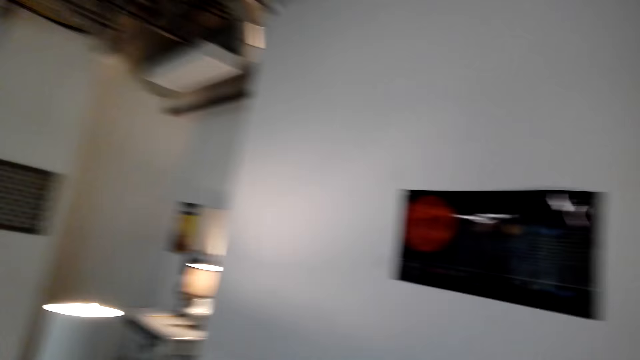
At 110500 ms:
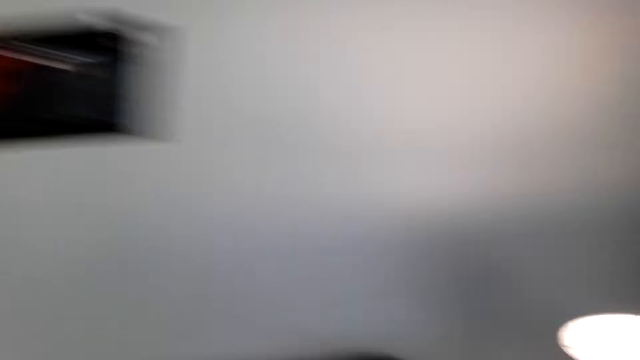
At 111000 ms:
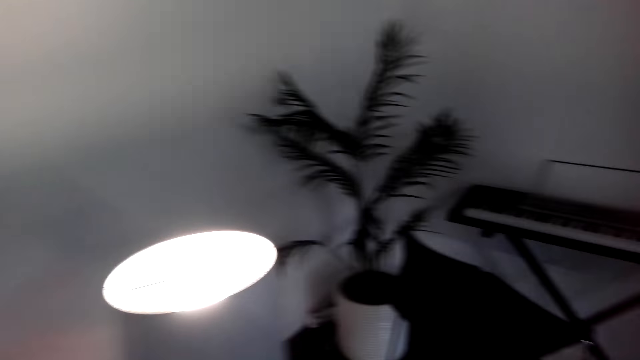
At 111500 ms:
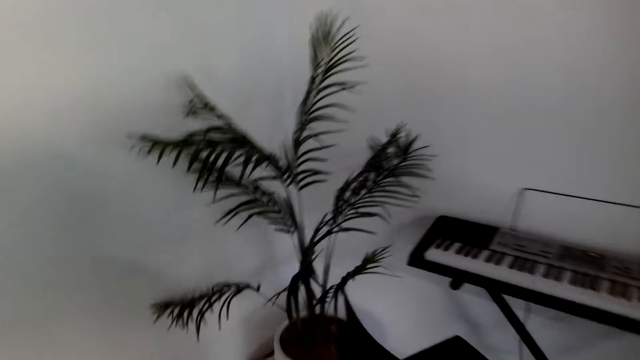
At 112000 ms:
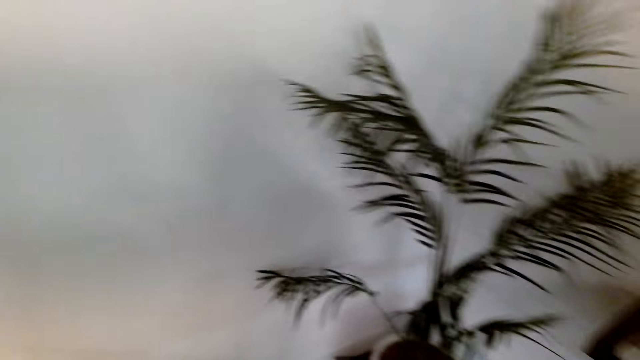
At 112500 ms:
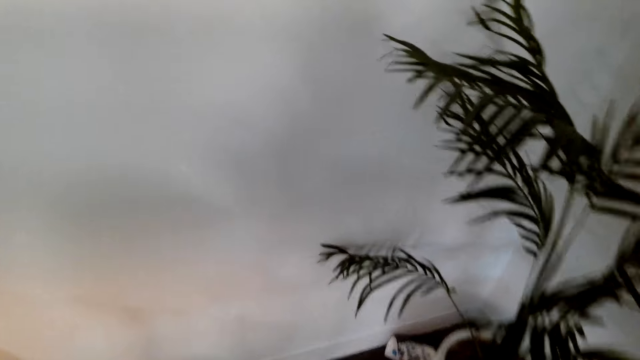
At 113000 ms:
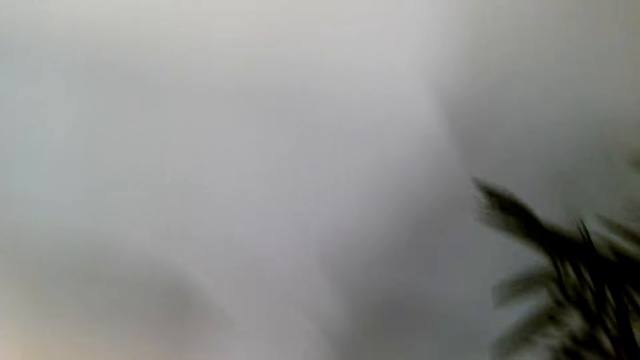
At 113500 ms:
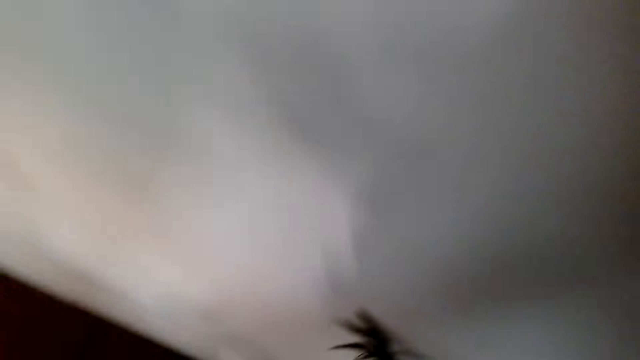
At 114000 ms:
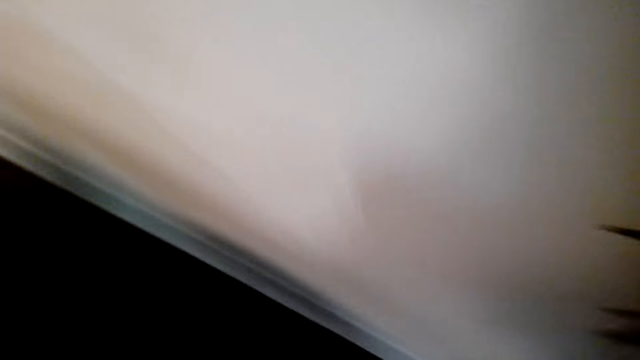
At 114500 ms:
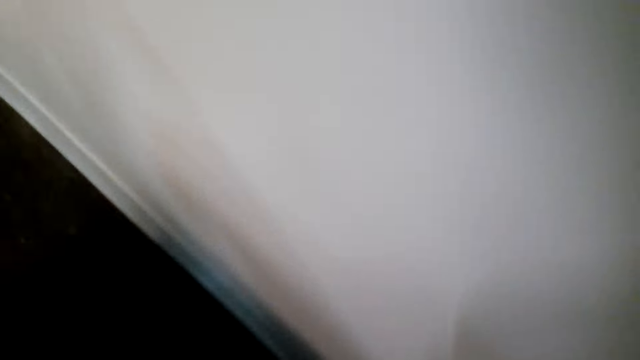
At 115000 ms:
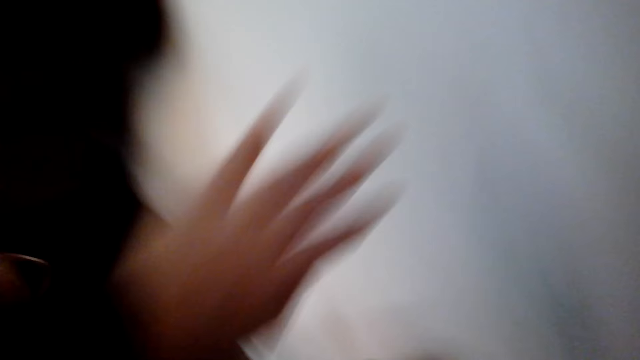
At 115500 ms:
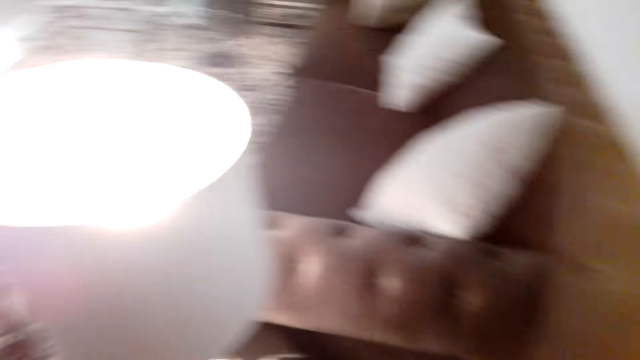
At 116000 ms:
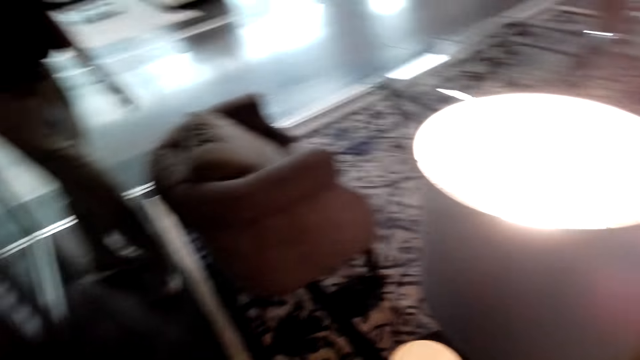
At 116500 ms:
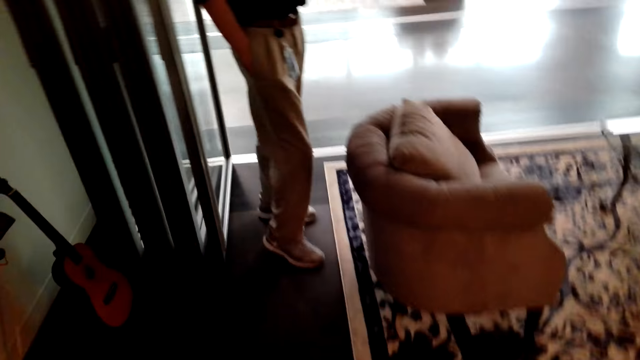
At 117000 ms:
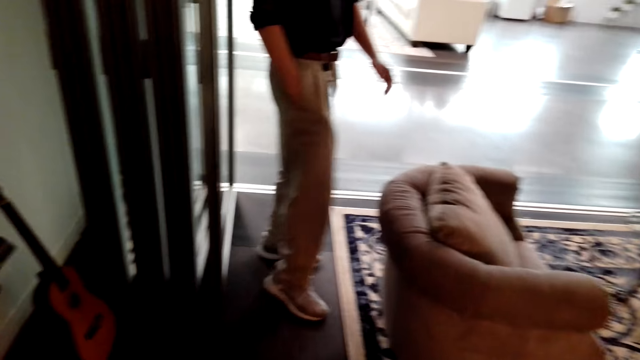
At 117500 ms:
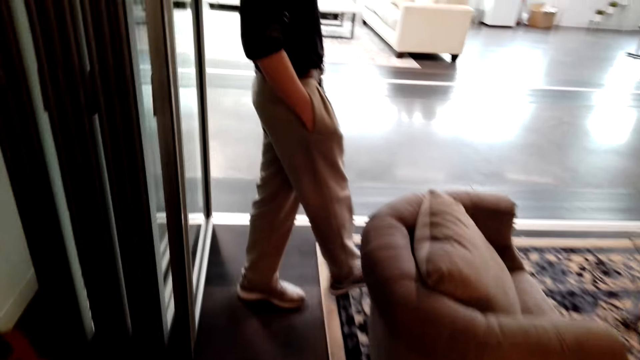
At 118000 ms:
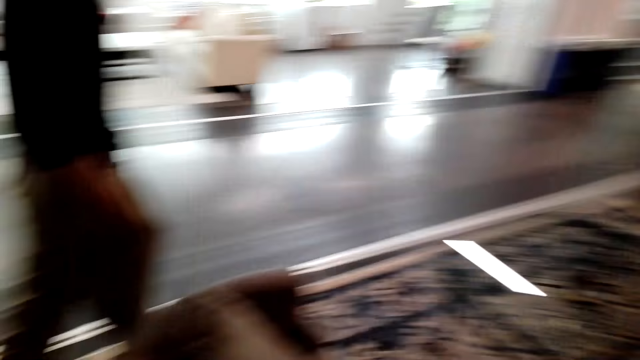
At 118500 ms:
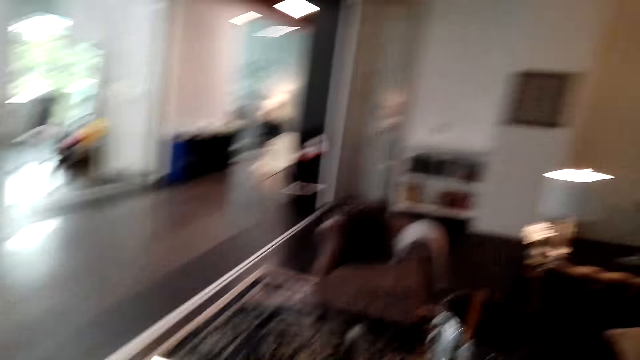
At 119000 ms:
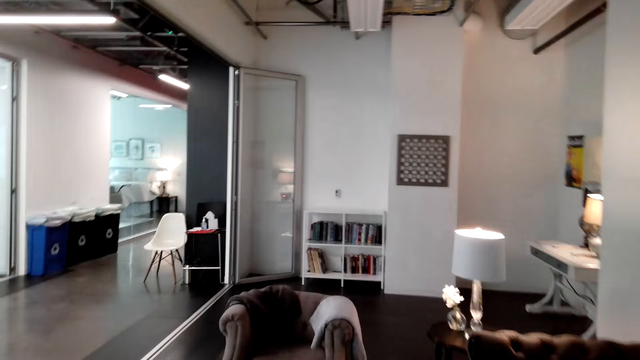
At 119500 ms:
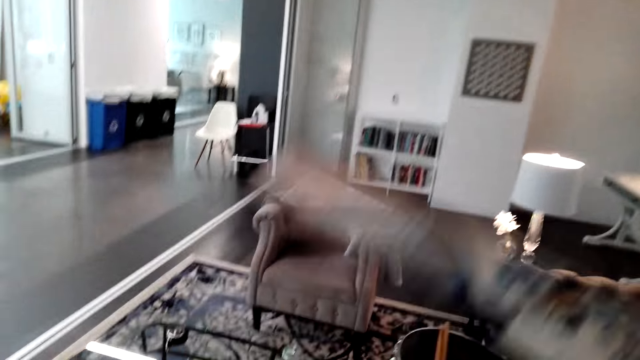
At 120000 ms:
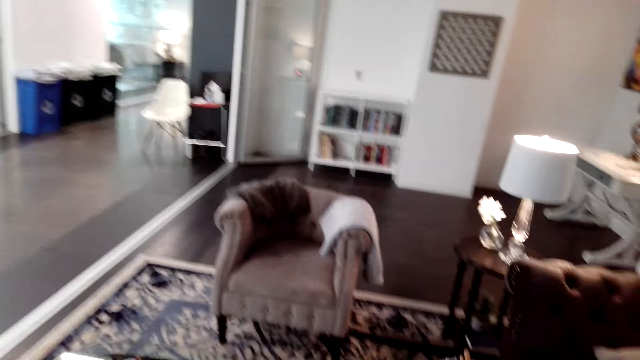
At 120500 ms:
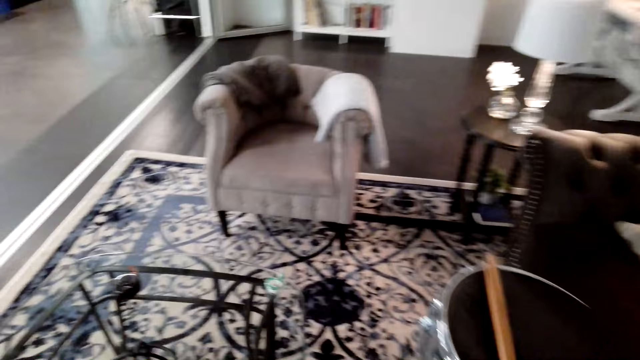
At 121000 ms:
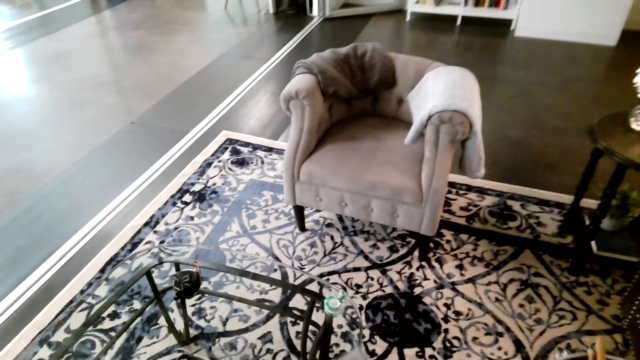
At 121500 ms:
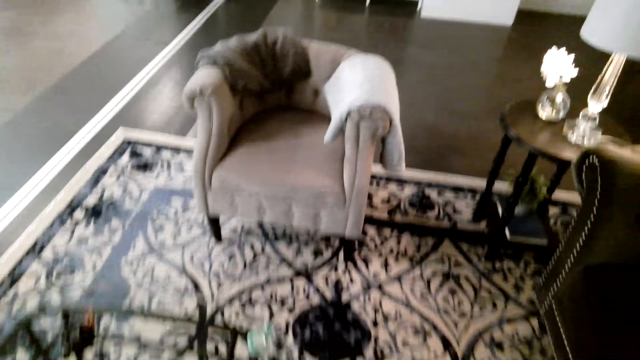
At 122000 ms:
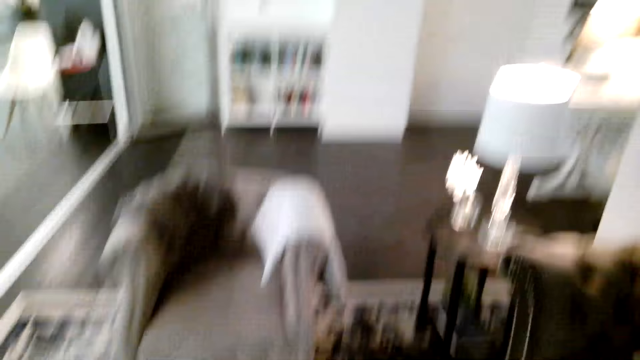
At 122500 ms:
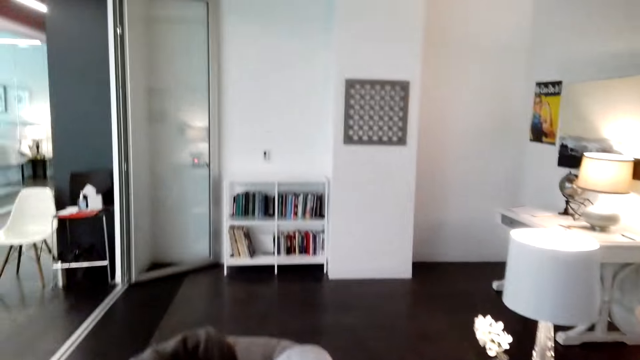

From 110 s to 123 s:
The camera wearer walks around. They move the hand. A man walks around. The camera wearer moves the hand.

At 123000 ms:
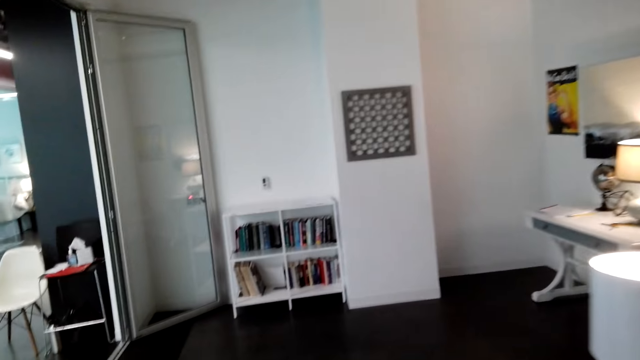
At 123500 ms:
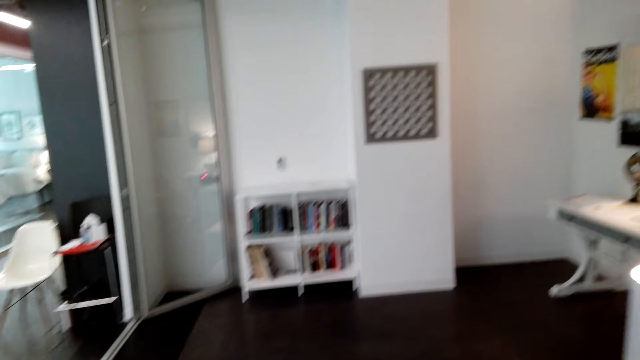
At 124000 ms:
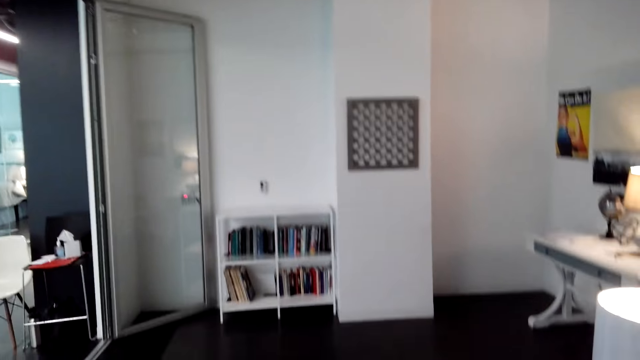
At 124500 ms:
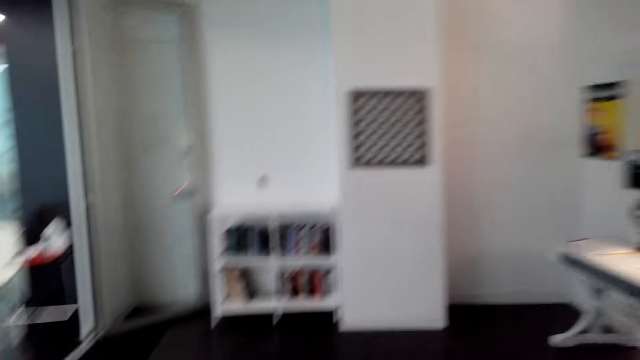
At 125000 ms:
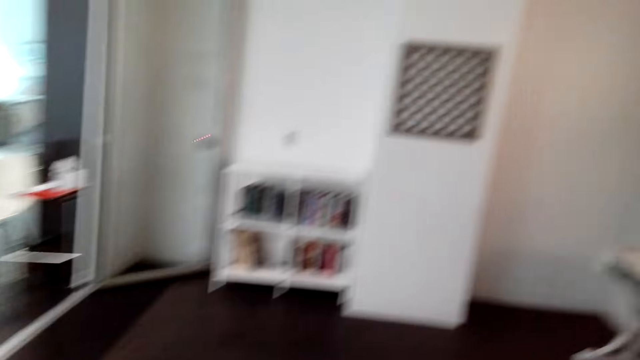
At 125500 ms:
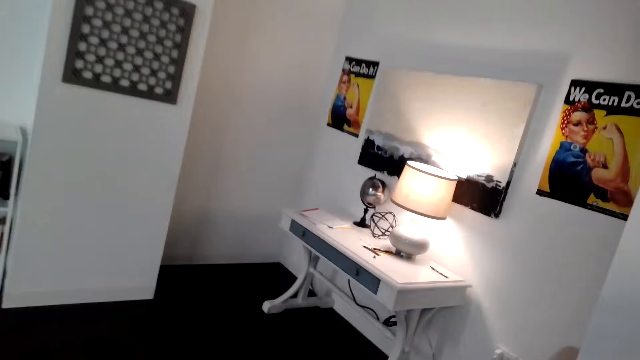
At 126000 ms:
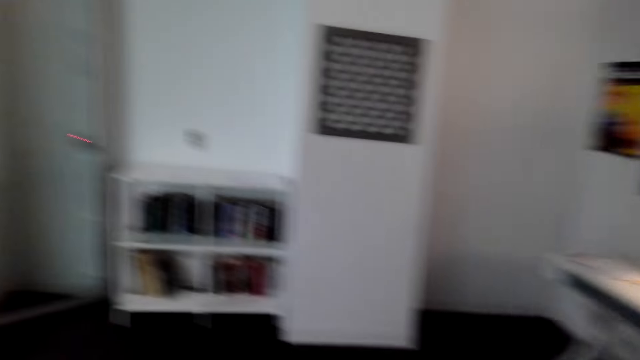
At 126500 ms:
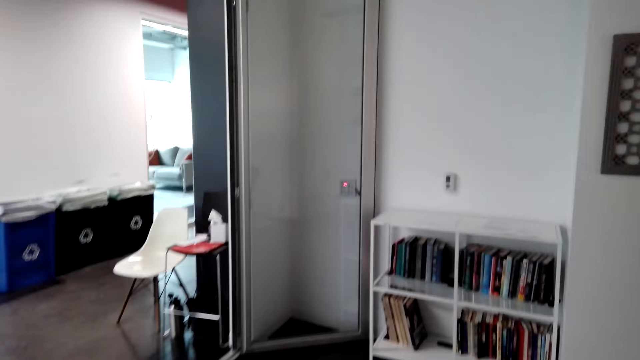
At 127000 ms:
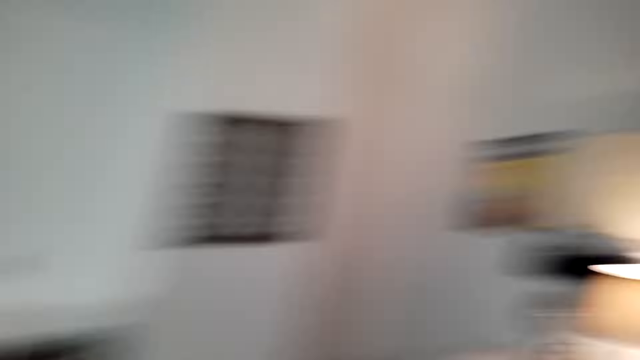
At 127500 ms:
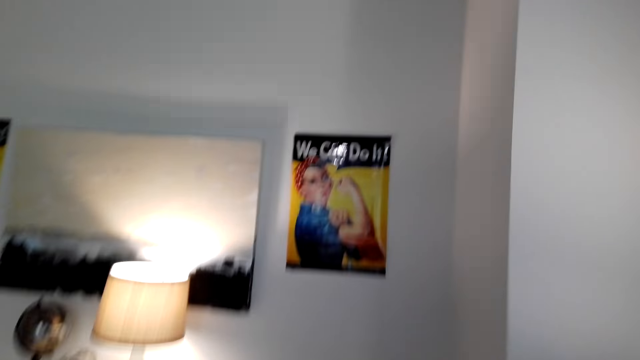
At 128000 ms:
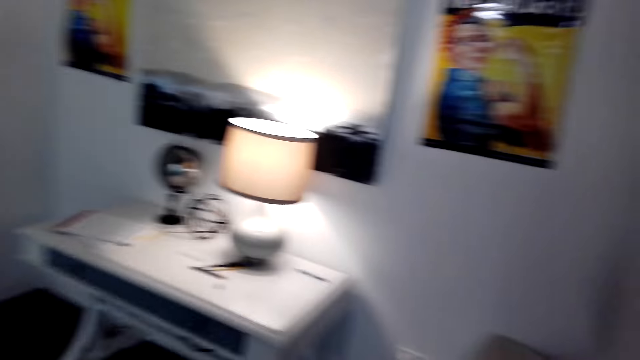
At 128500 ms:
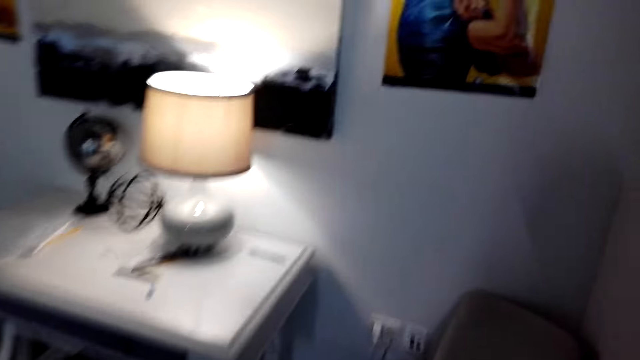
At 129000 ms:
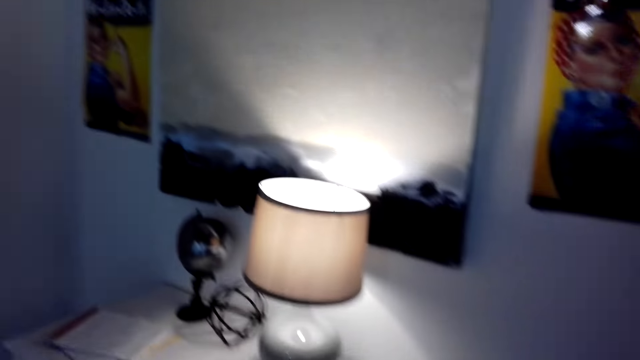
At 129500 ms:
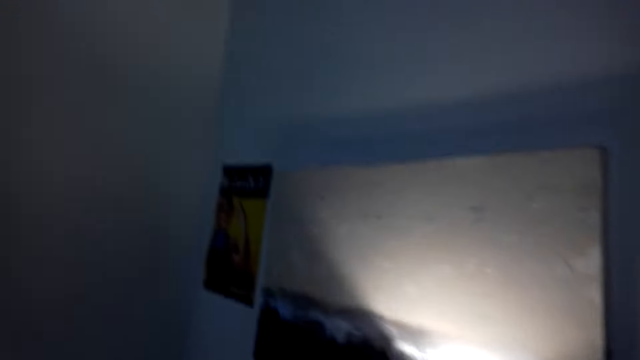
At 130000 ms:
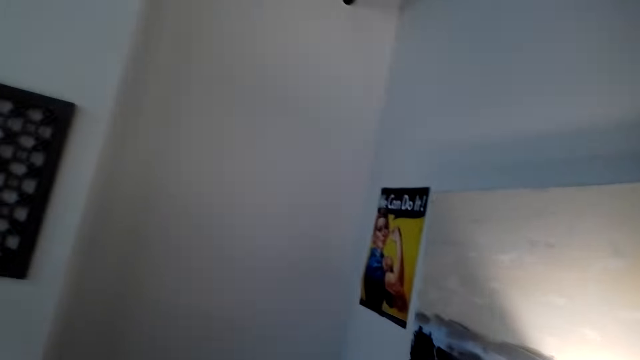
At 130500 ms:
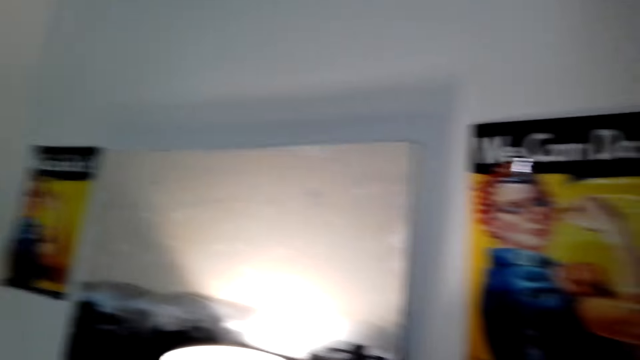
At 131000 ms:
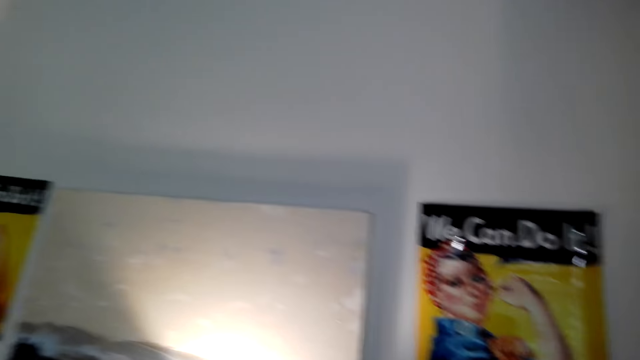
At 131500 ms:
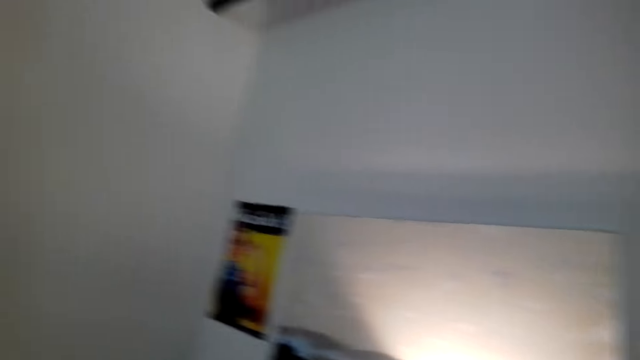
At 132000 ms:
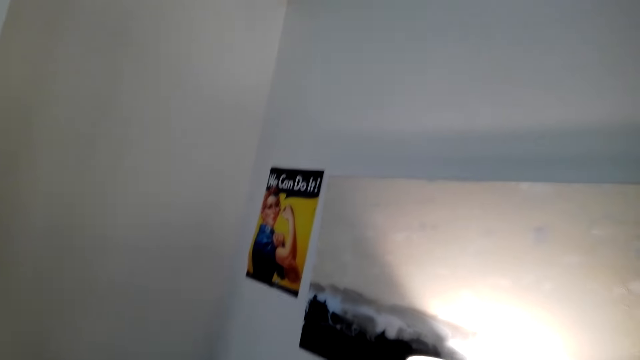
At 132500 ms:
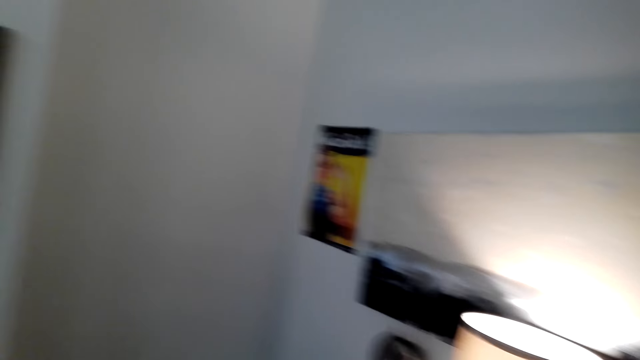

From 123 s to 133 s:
The camera wearer walks around and talks to a person.
